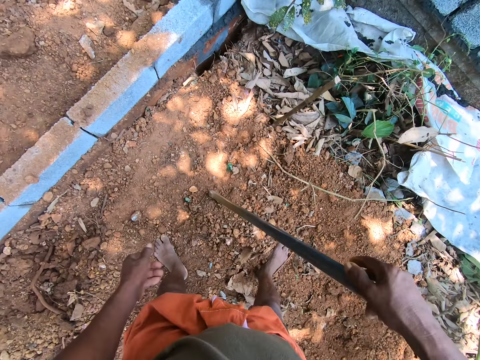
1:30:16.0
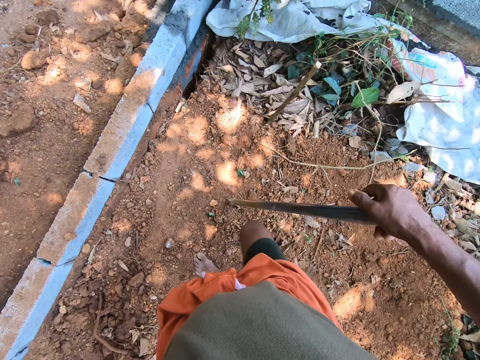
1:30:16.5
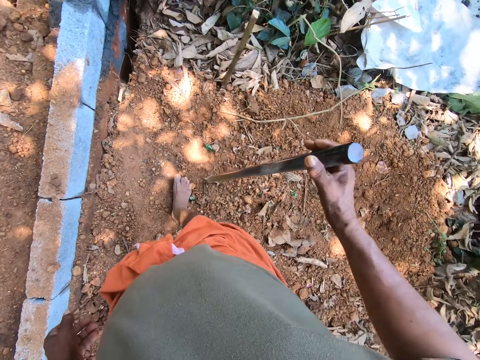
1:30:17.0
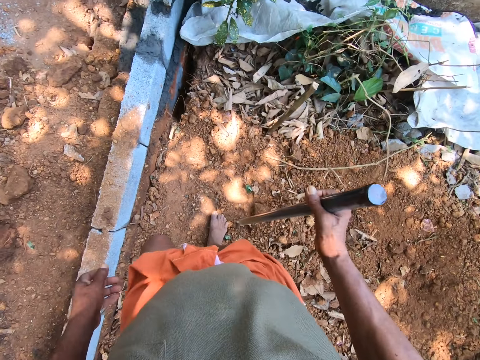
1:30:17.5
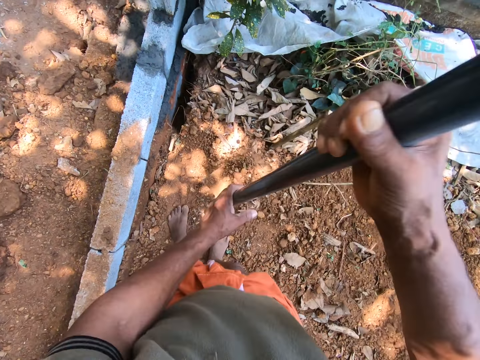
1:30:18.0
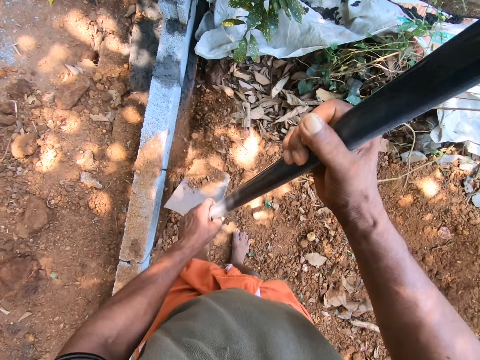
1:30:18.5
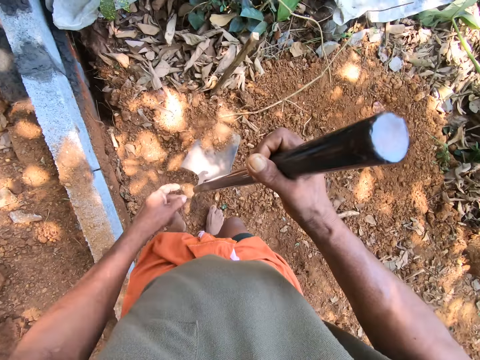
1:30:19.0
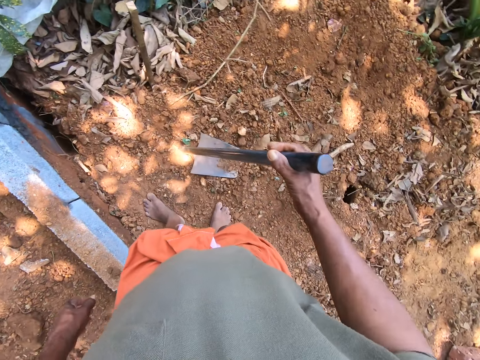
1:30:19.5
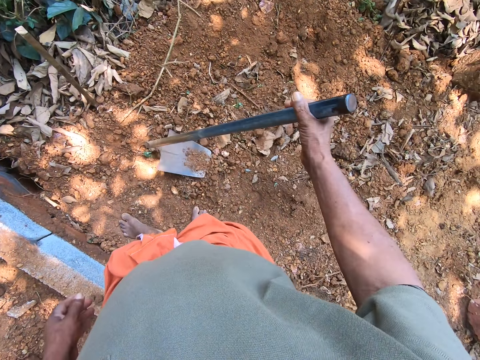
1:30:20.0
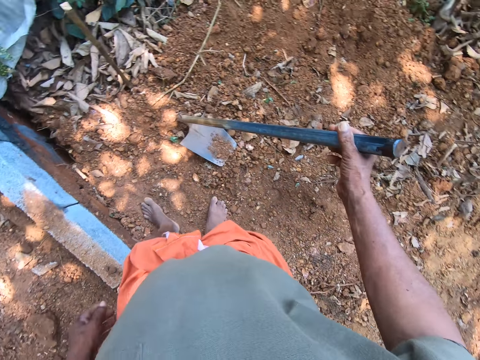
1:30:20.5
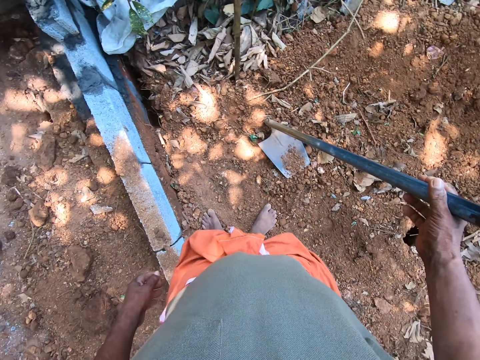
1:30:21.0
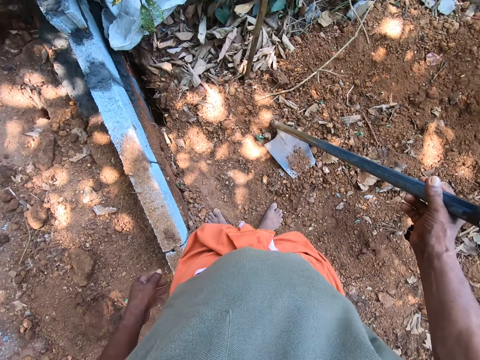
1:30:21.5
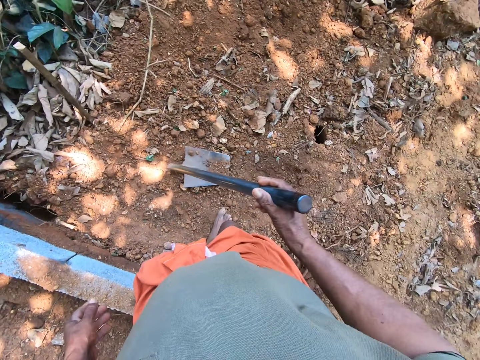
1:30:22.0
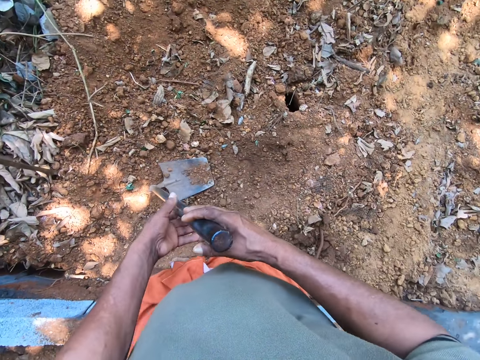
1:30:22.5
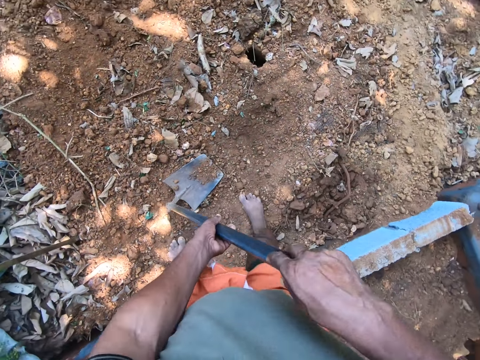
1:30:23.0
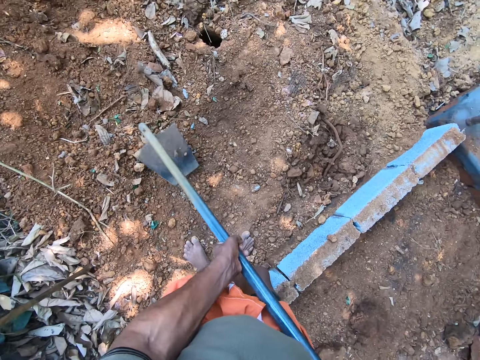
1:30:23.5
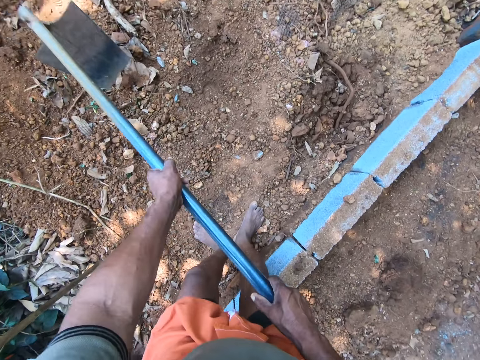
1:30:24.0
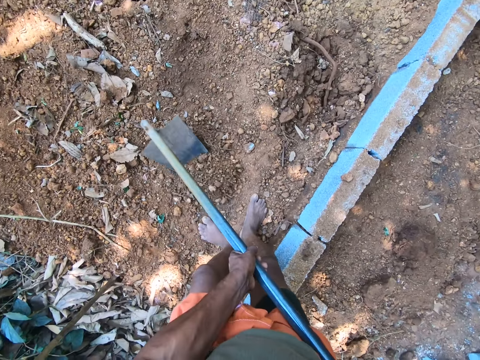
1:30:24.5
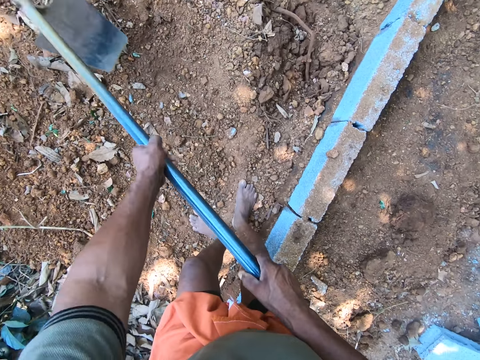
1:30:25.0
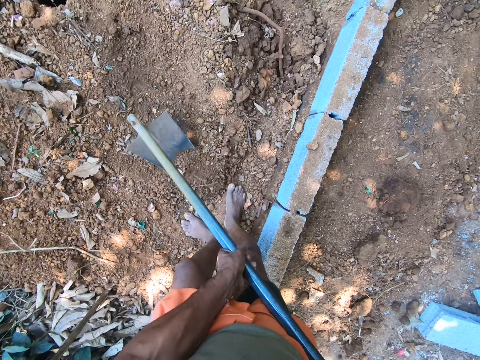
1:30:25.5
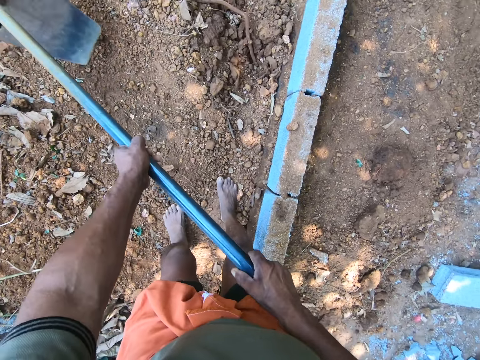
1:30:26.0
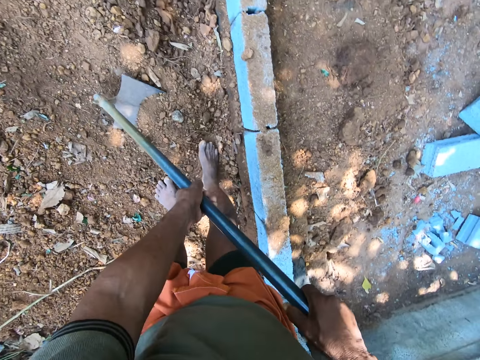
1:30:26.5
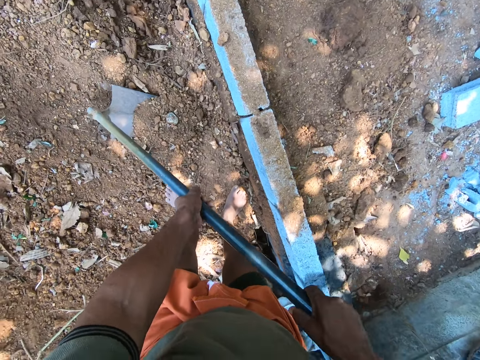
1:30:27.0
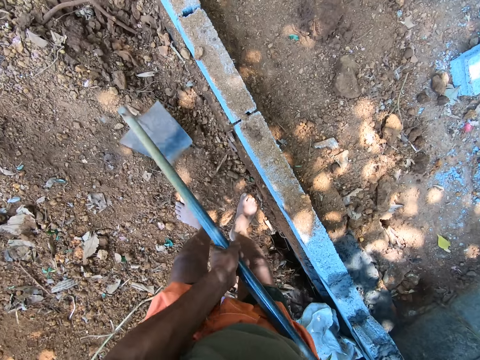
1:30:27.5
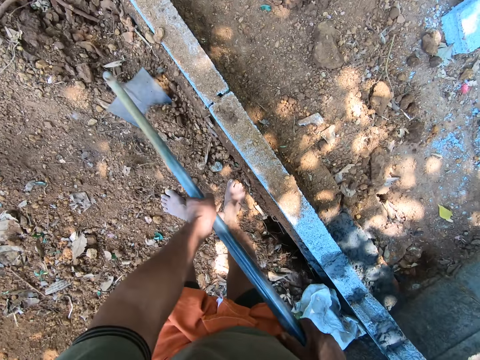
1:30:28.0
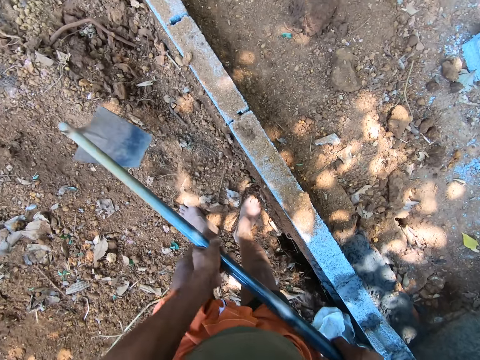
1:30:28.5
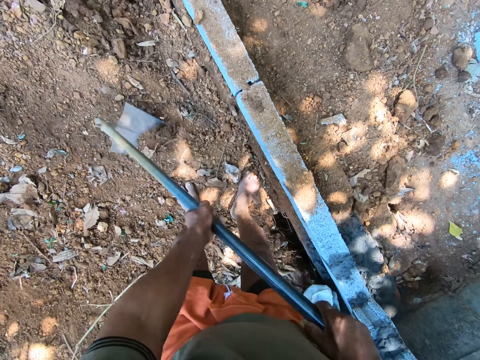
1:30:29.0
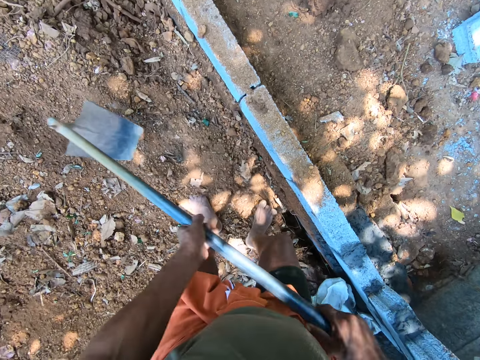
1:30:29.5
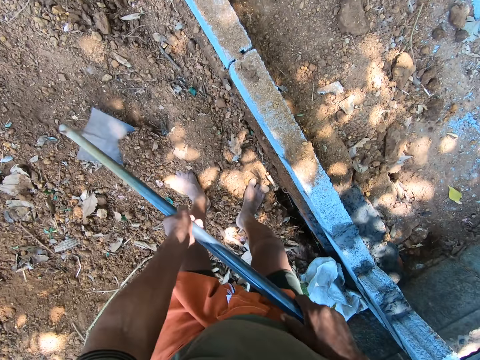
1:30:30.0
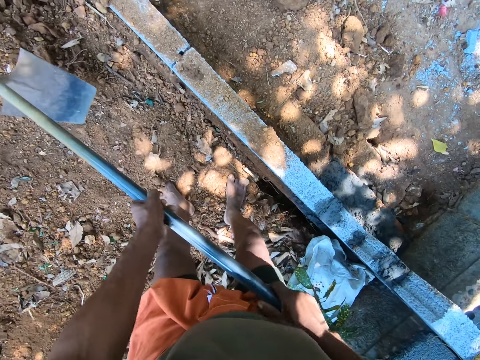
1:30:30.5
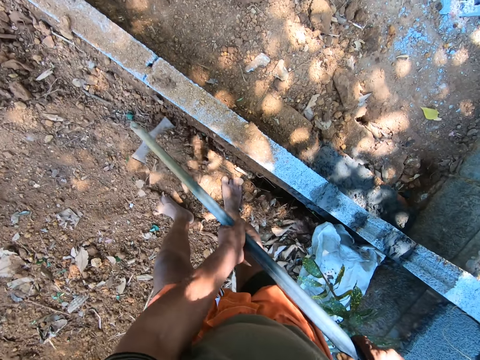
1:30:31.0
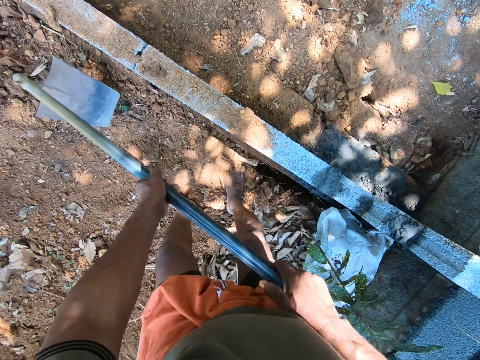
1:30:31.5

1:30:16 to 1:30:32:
The camera wearer looks around. They dig the ground. They interact with a man.

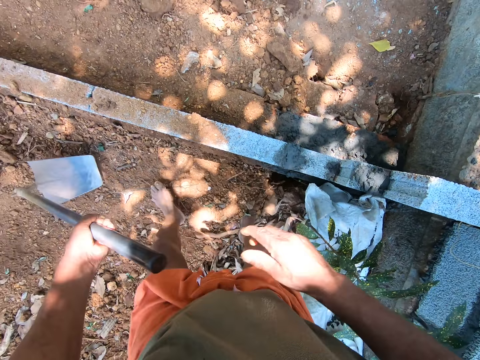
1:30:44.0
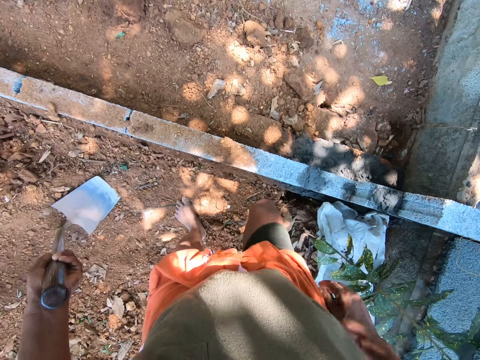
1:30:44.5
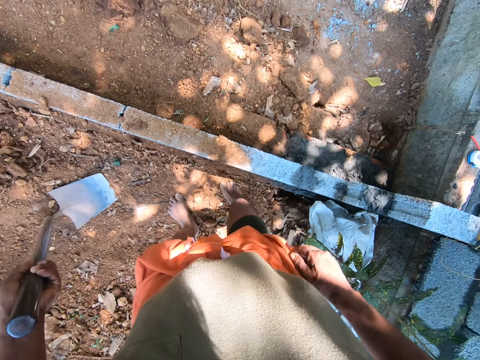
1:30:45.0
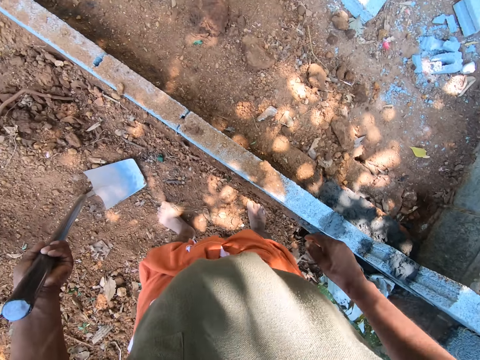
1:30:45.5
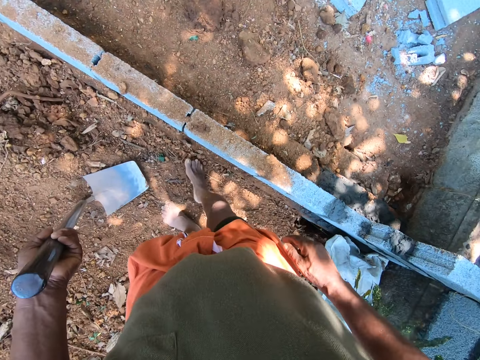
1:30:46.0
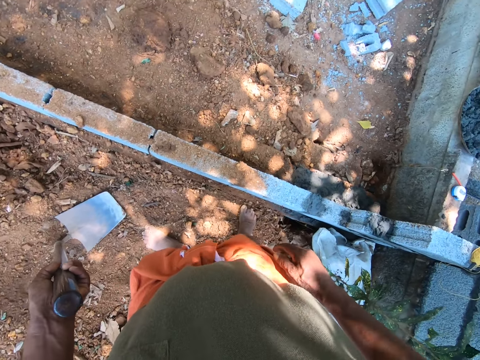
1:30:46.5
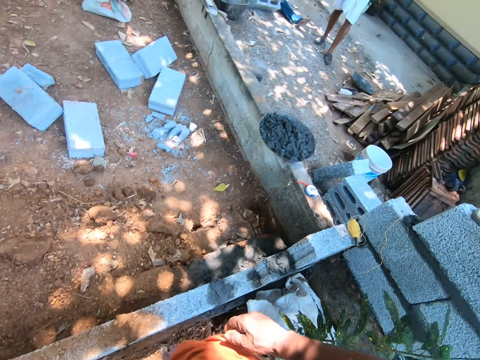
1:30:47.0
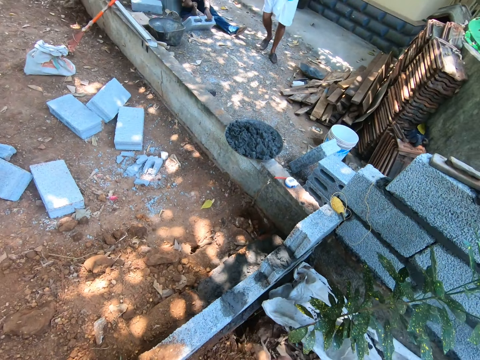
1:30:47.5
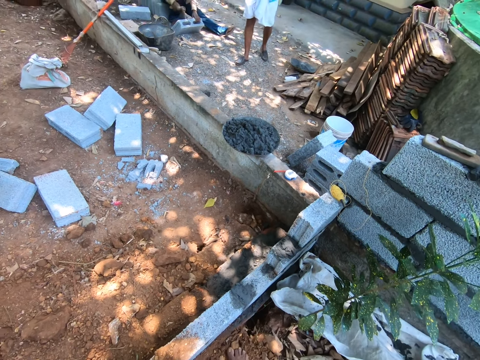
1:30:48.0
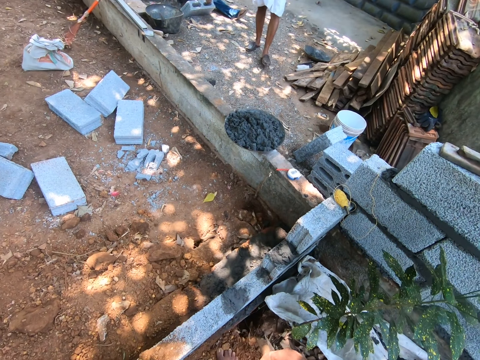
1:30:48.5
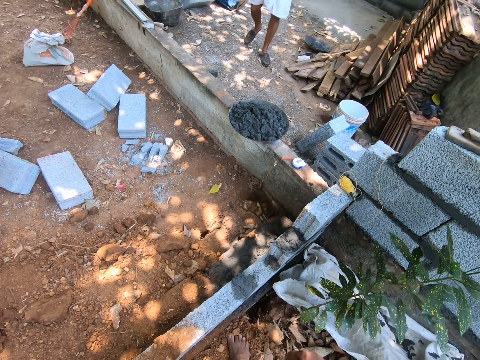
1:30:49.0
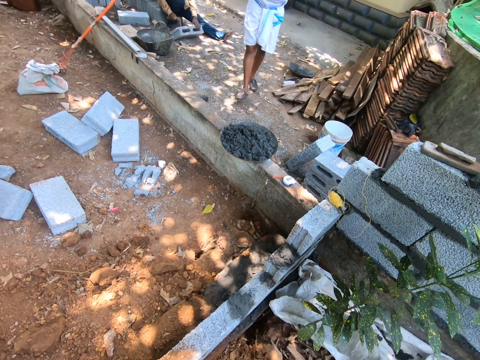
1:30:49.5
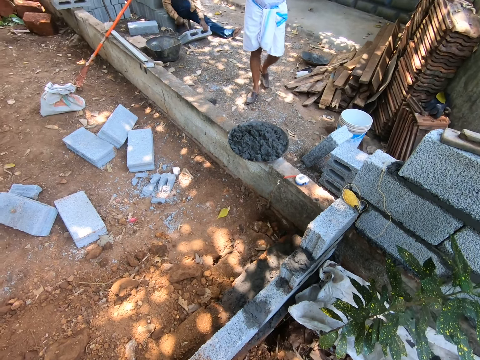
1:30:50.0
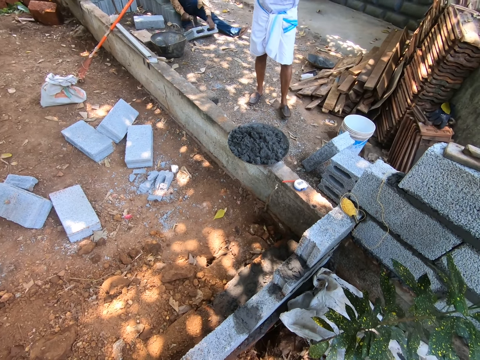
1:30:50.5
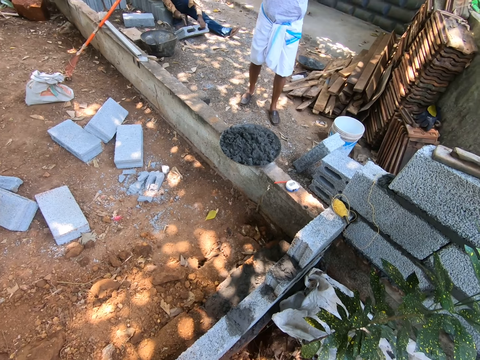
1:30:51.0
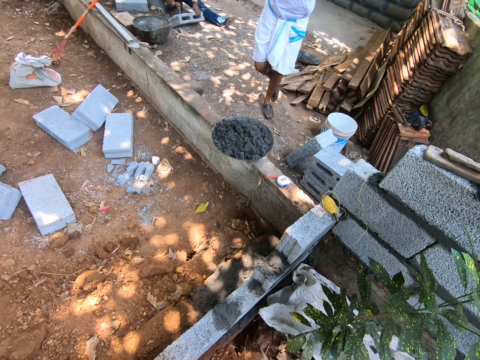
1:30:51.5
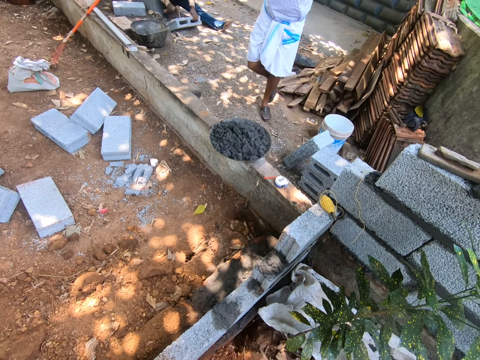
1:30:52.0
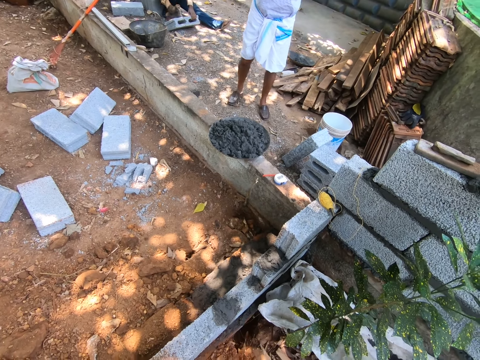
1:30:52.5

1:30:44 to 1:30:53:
The camera wearer places the hoe on the ground with his left hand. He looks around. A man hits a block with a hammer in his right hand.

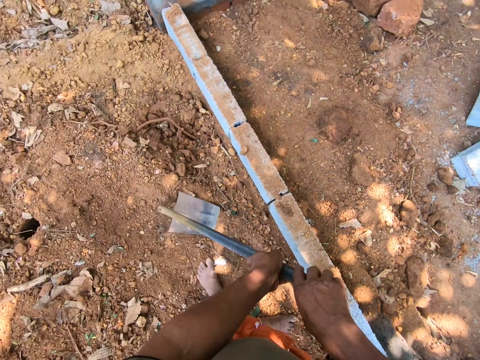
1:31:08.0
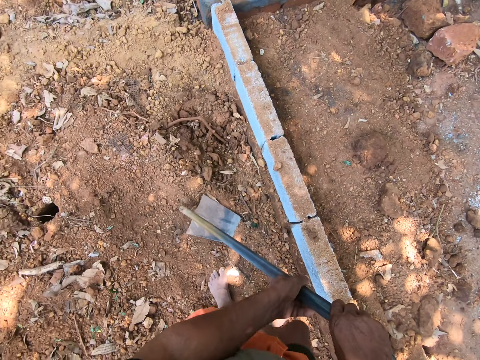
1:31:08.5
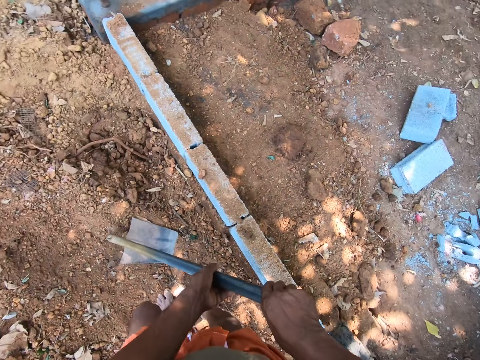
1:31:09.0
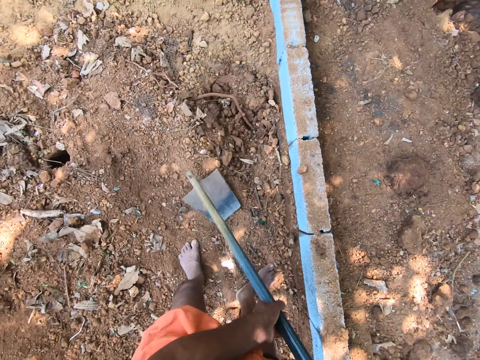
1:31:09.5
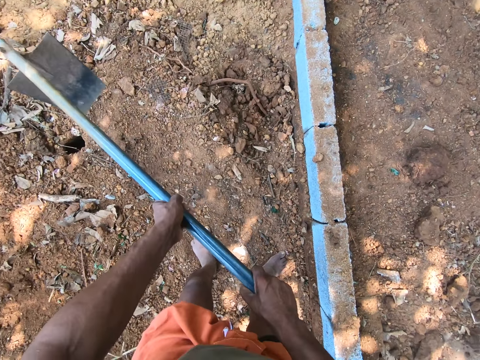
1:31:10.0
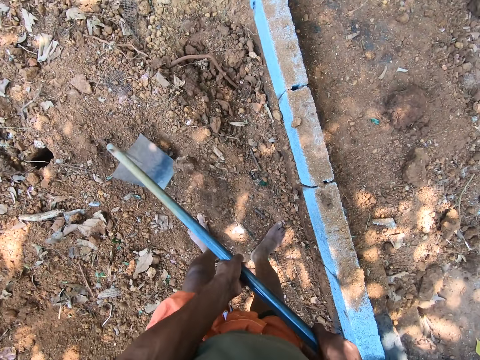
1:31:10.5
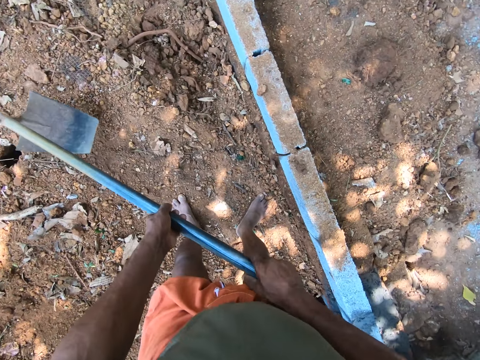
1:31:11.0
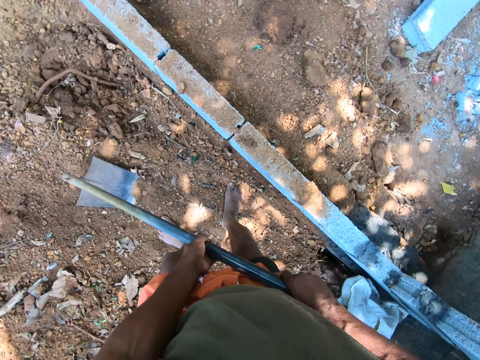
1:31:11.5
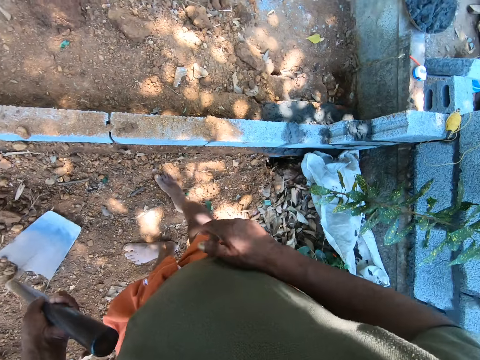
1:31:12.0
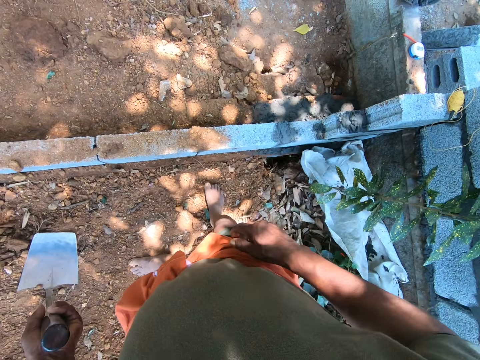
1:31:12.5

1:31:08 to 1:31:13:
The camera wearer packs sand from the ground with the hoe in his hands. He digs the ground.
